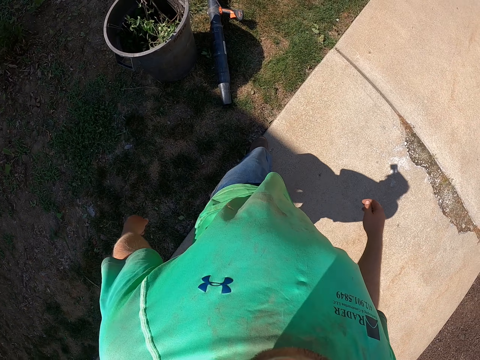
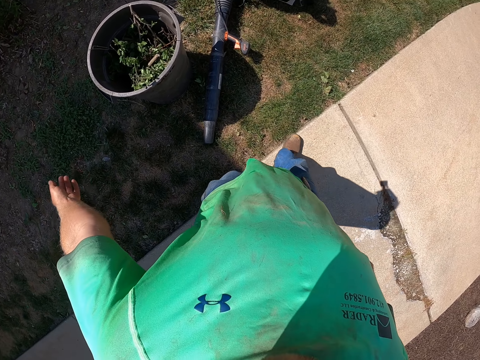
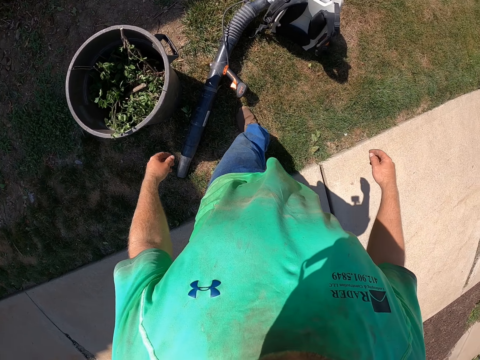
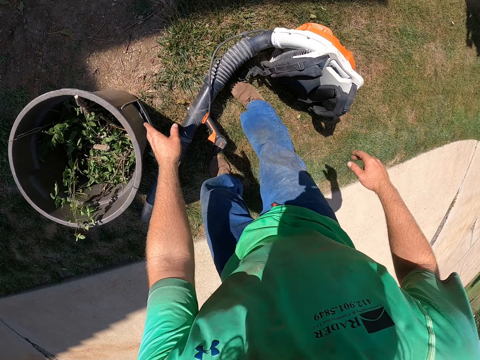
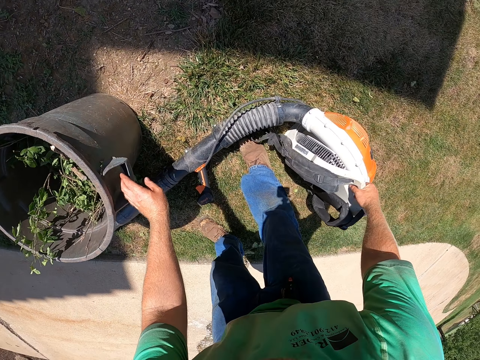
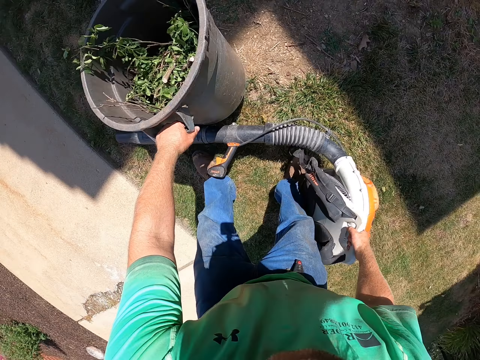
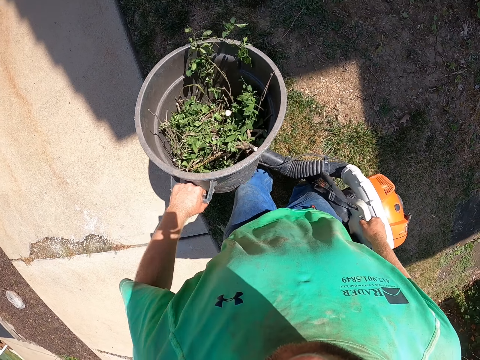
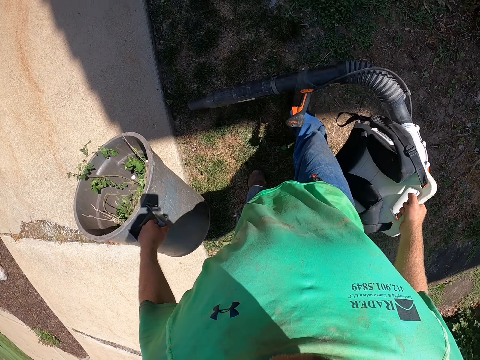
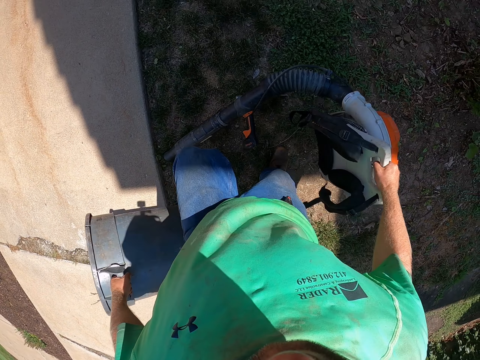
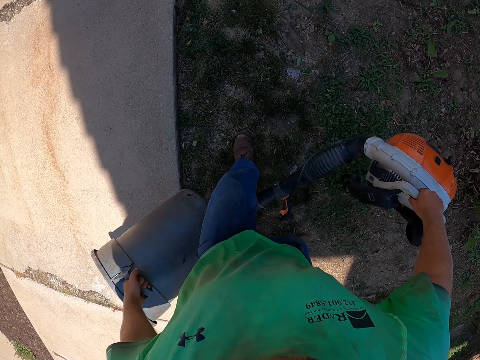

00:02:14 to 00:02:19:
The camera wearer carries a drum with his left hand. He picks up a bucket and a leaf blower from the ground. He carries a backpack pump with his right hand.

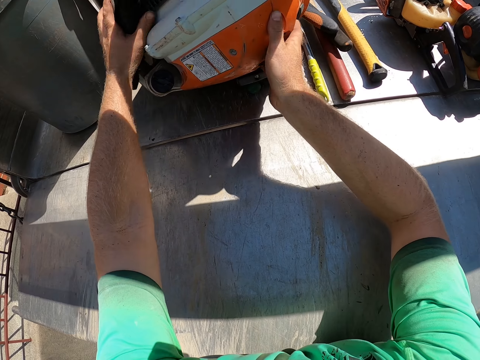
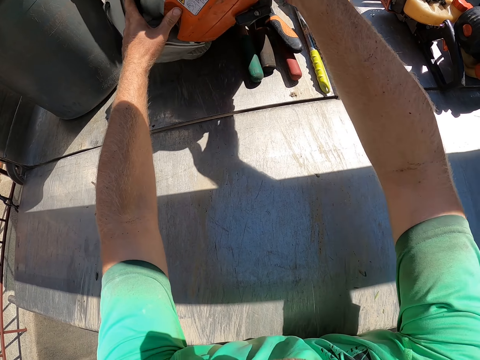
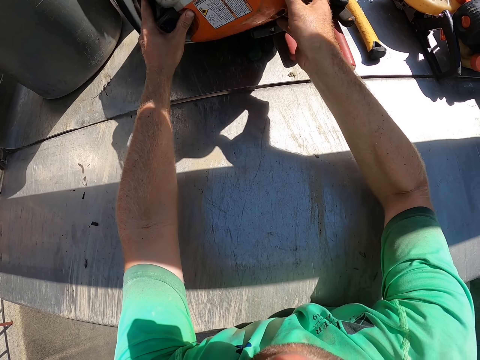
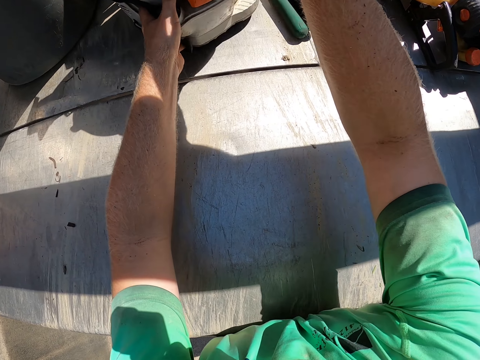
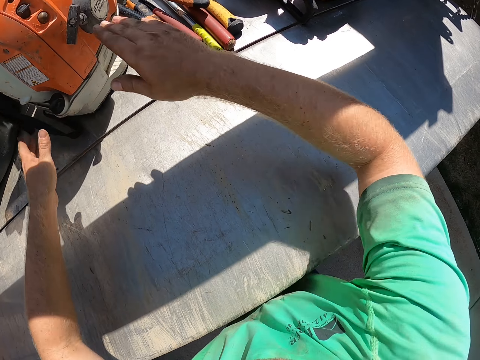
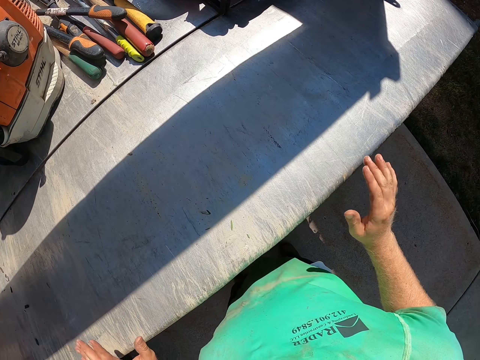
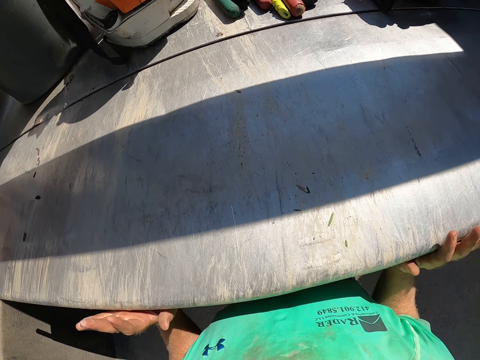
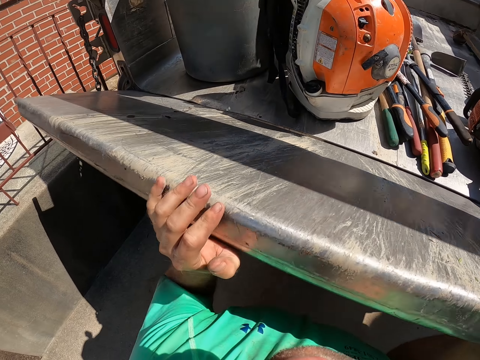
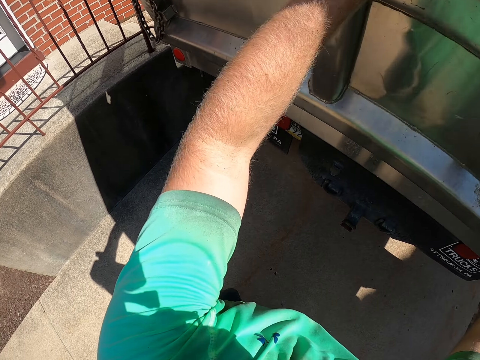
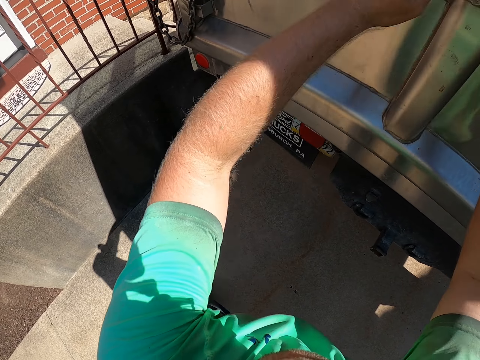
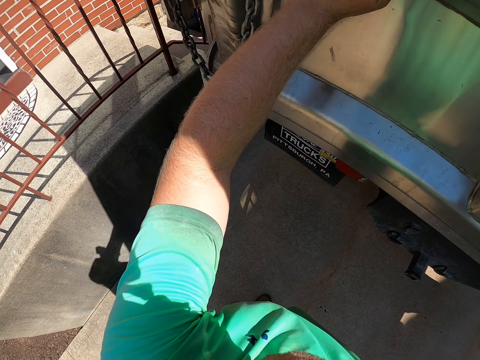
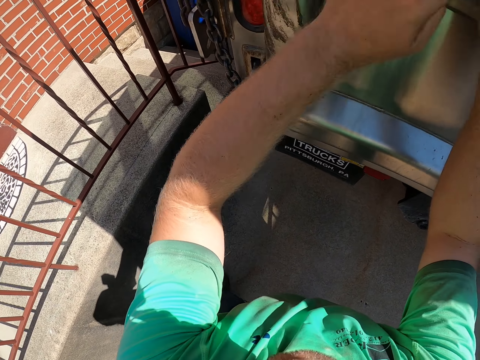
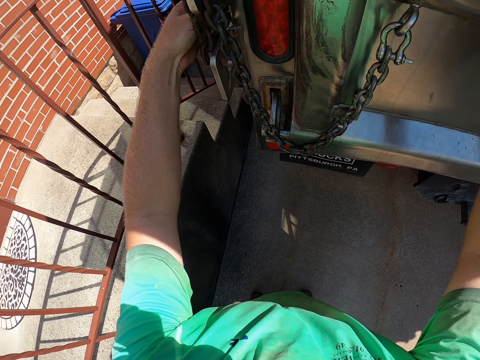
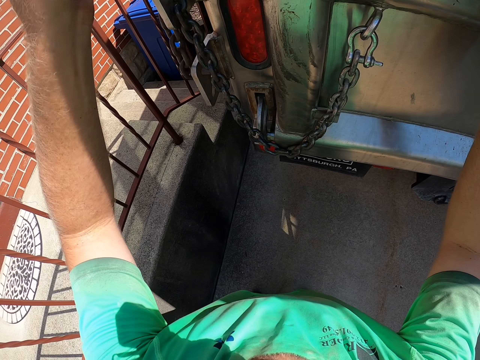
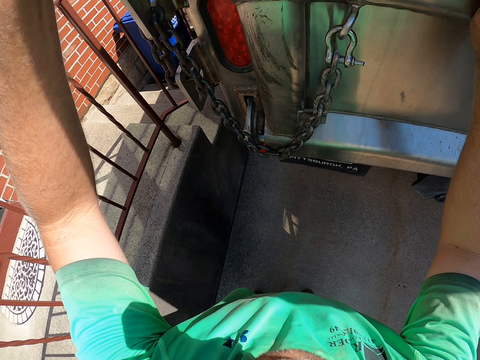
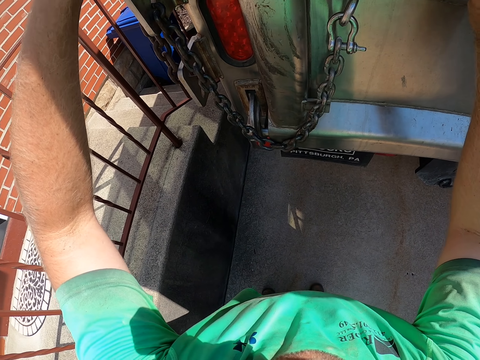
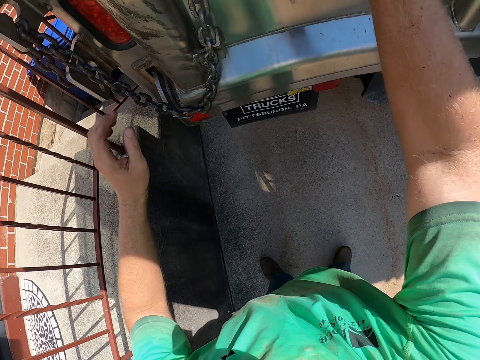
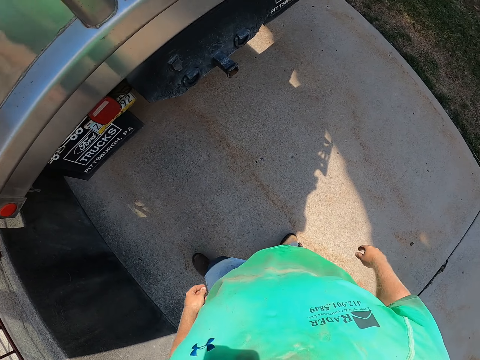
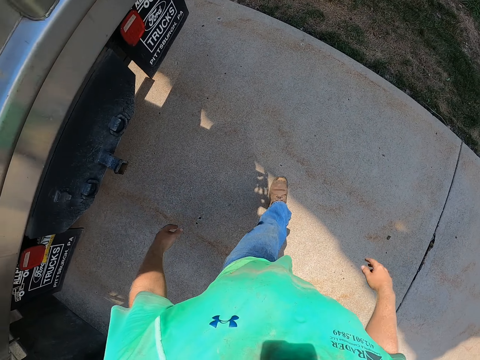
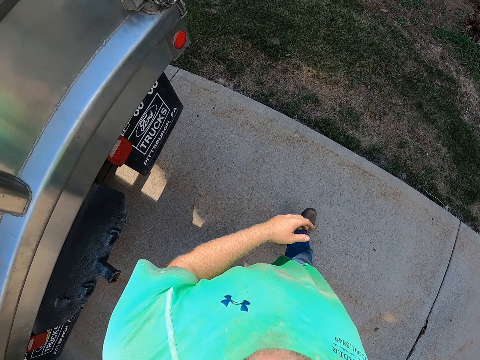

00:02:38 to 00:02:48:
The camera wearer closes the truck boot with his hands. He closes the lock on the truck boot.

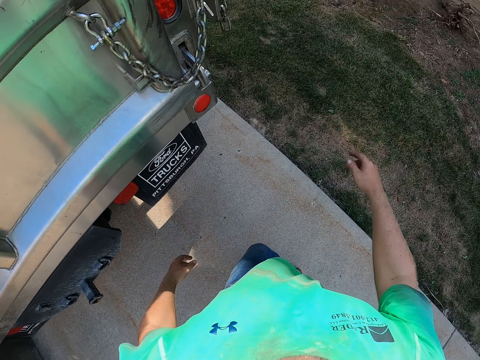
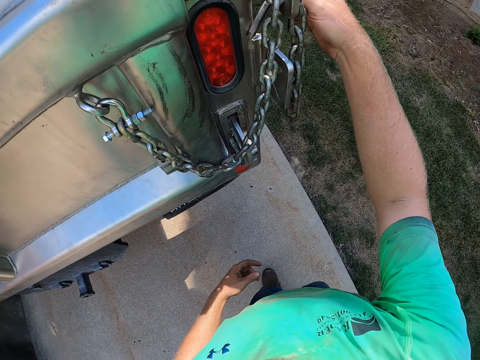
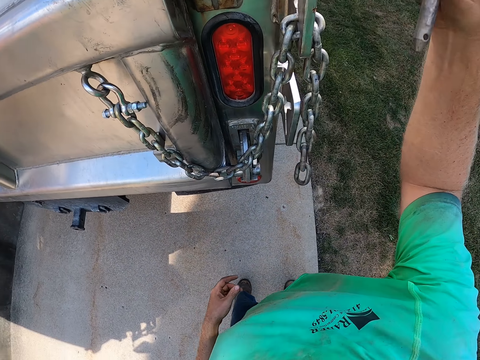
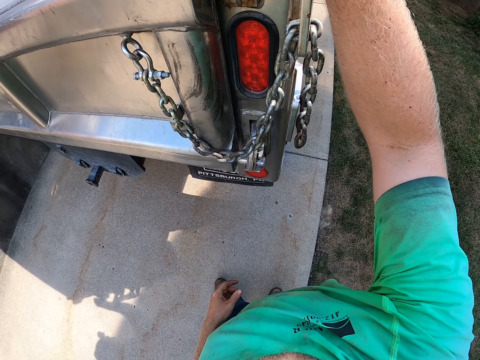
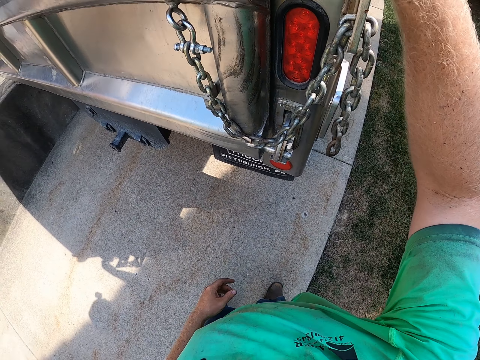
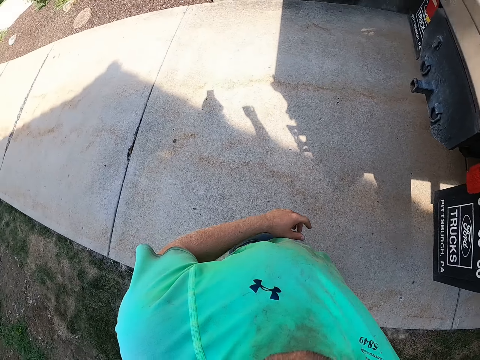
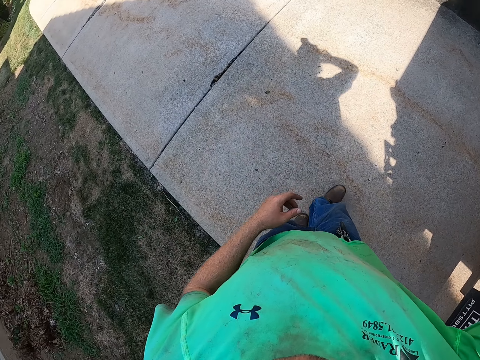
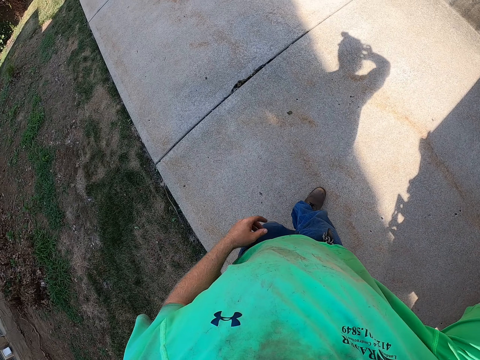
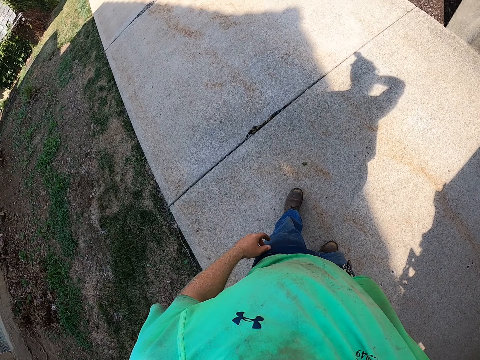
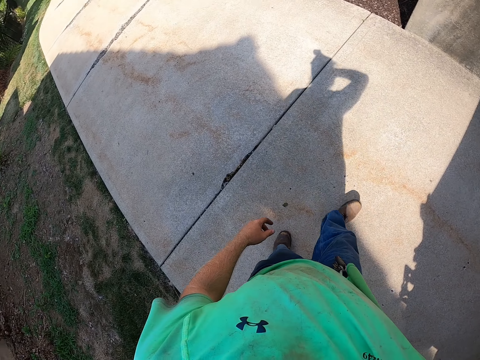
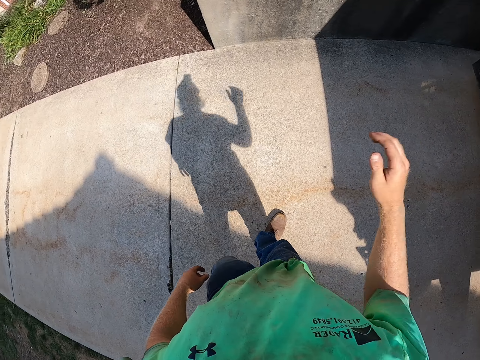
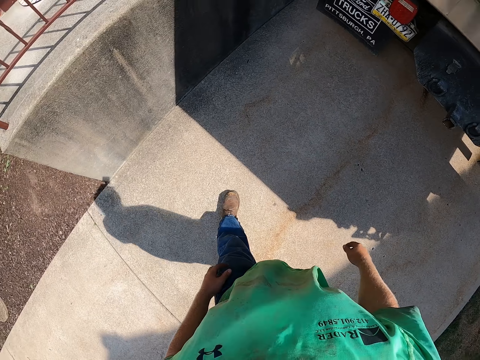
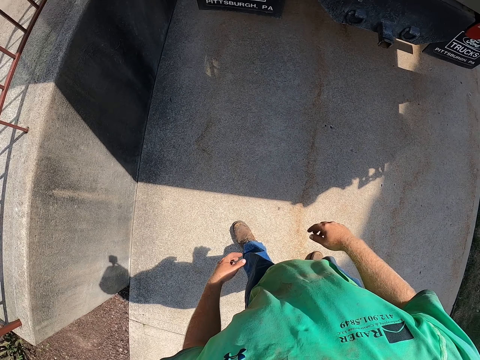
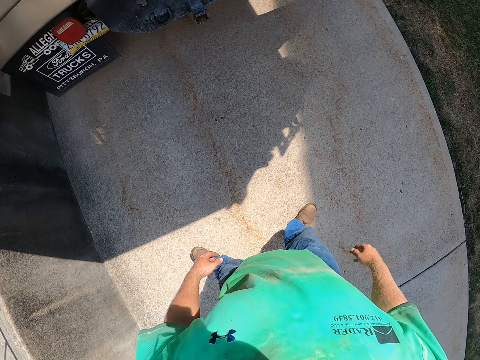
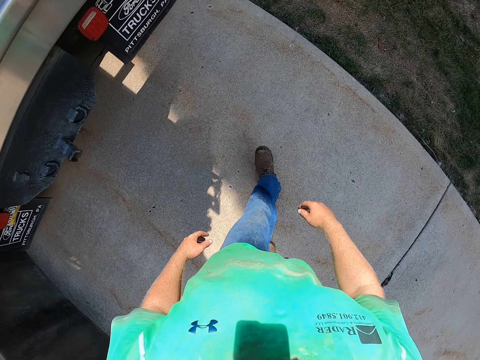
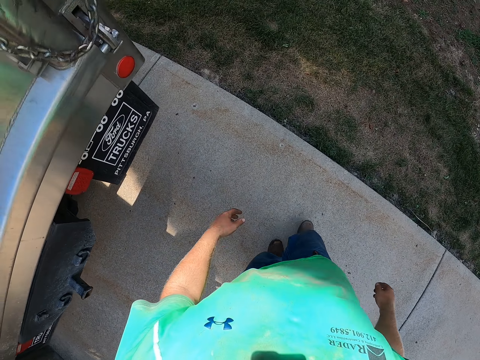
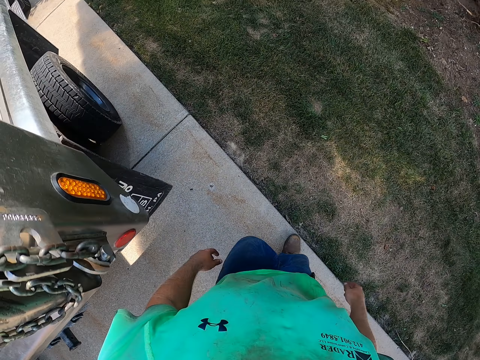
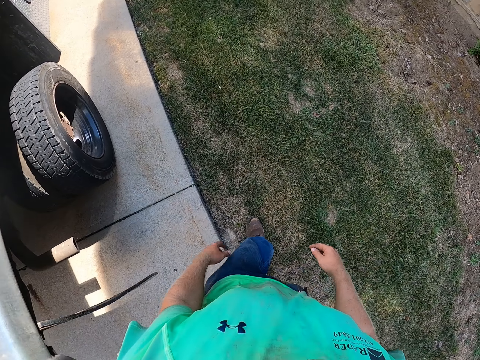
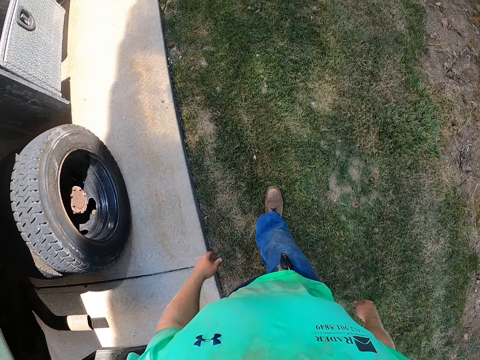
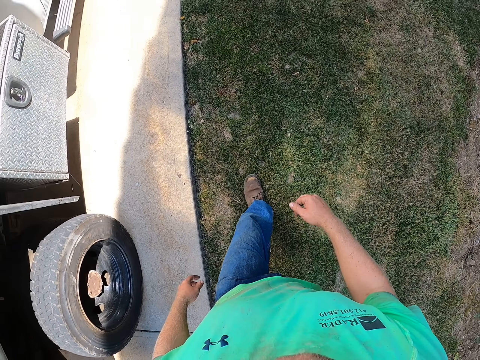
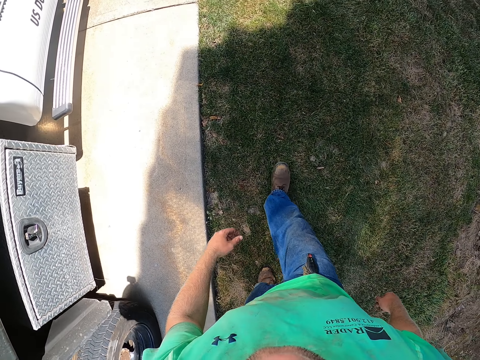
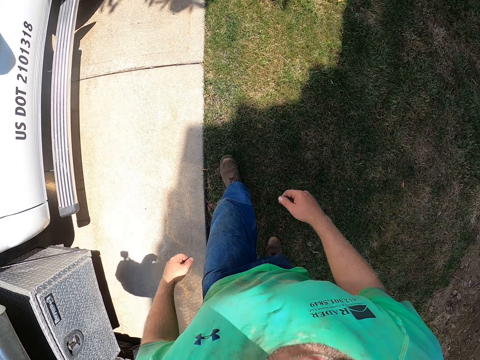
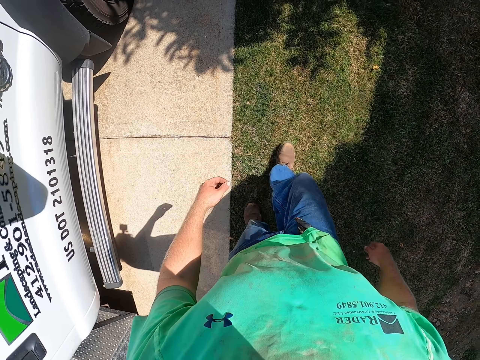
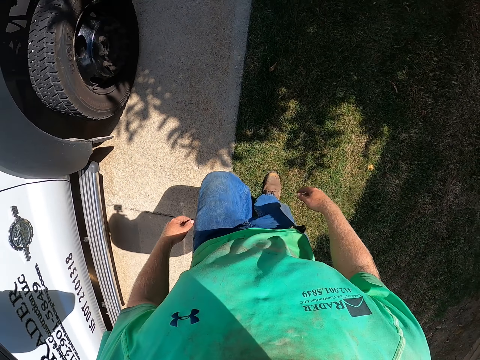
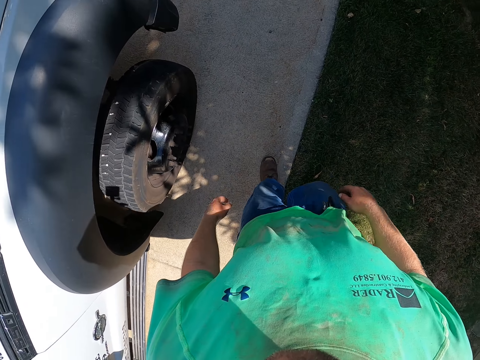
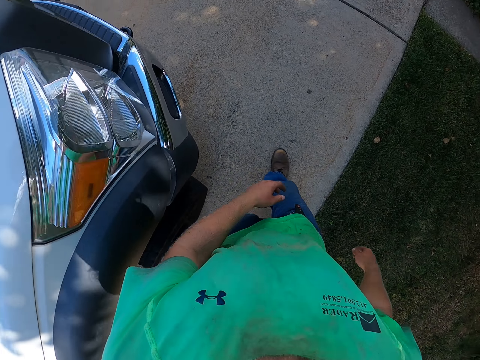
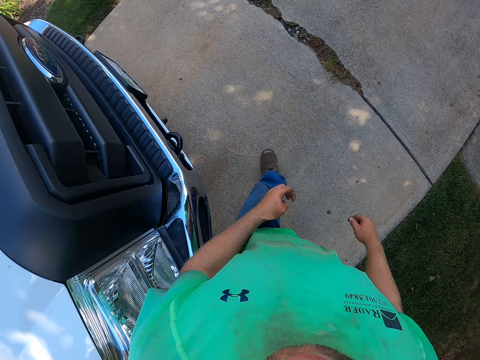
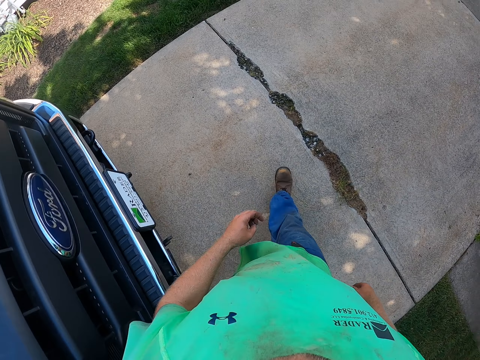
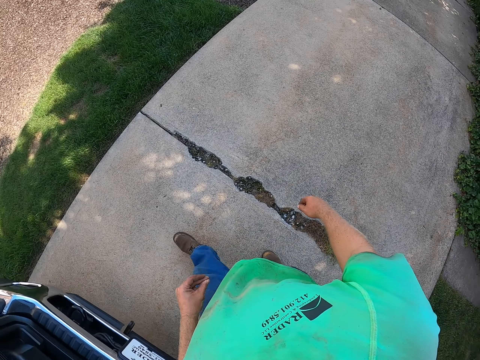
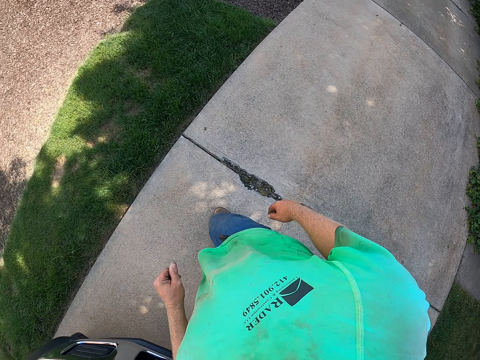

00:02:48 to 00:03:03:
The camera wearer scratches their head. They walk to the front of the truck.
